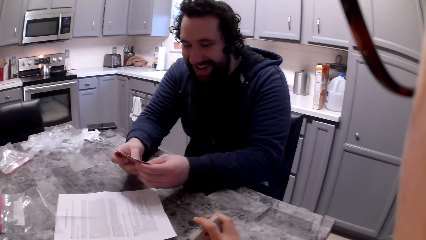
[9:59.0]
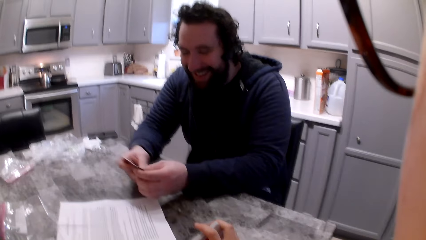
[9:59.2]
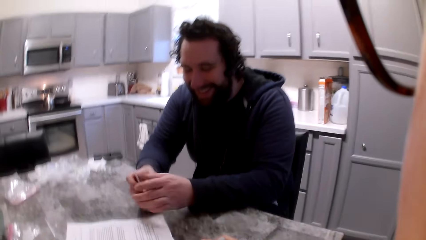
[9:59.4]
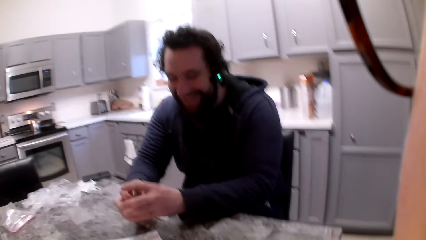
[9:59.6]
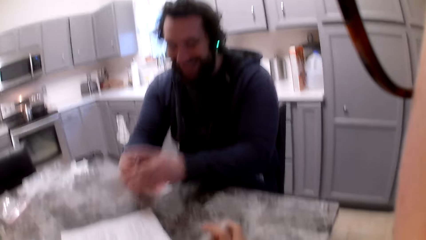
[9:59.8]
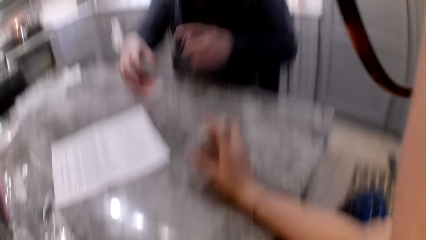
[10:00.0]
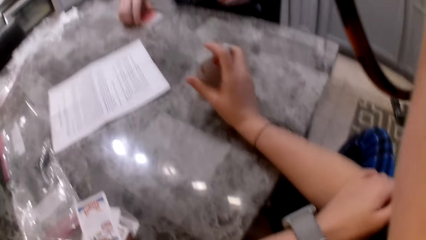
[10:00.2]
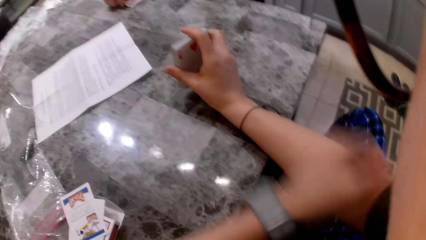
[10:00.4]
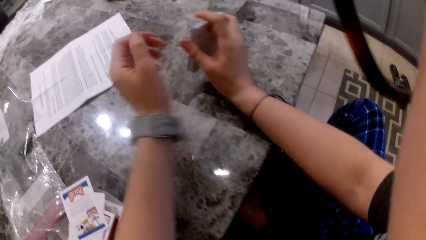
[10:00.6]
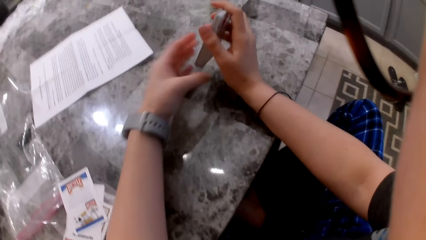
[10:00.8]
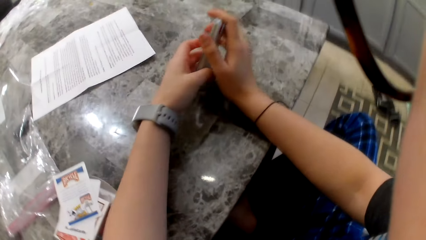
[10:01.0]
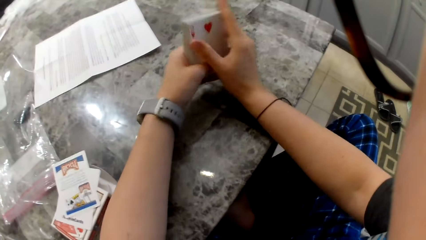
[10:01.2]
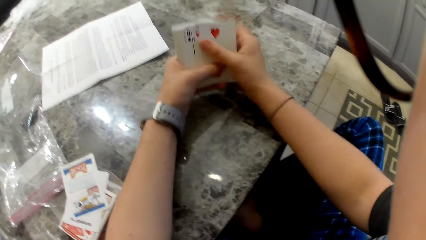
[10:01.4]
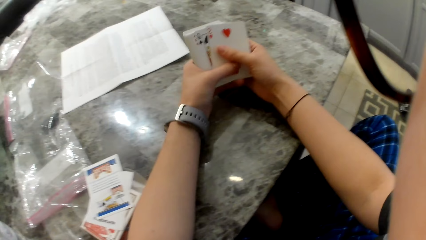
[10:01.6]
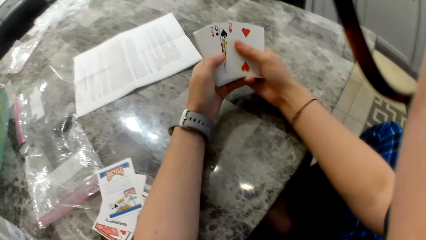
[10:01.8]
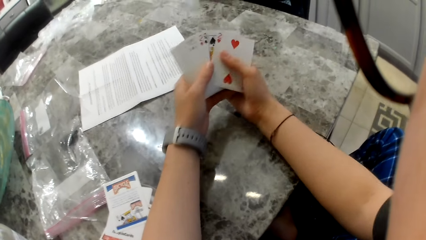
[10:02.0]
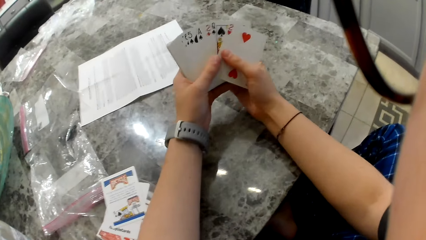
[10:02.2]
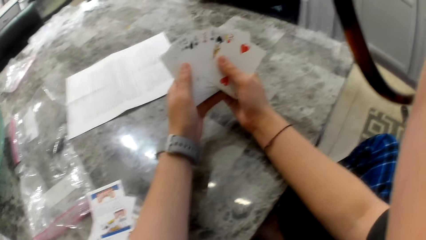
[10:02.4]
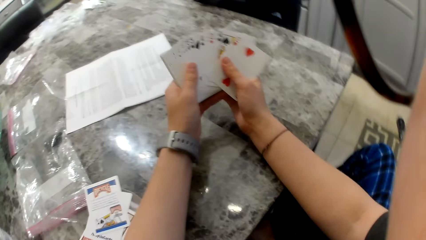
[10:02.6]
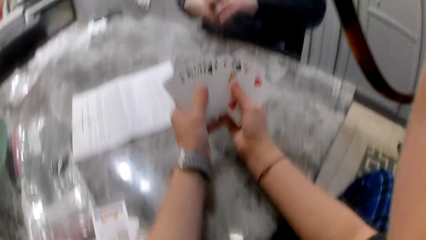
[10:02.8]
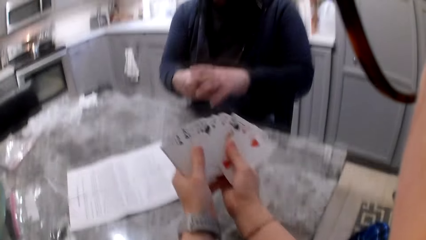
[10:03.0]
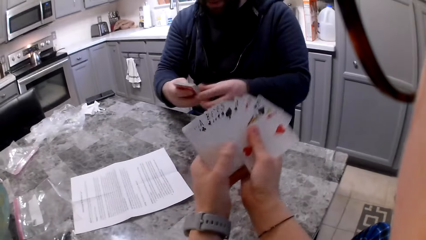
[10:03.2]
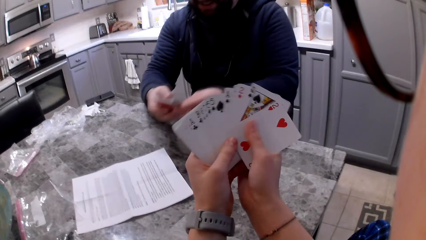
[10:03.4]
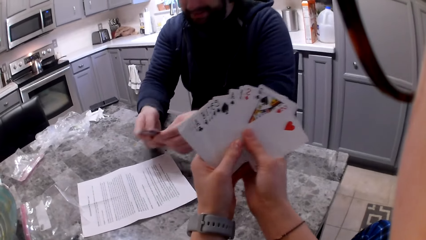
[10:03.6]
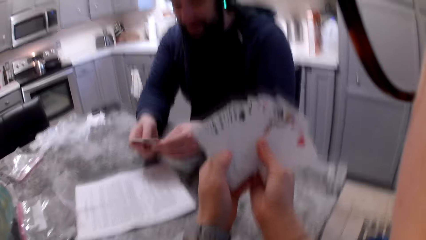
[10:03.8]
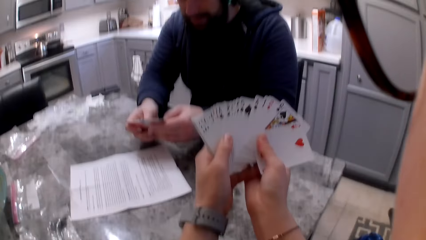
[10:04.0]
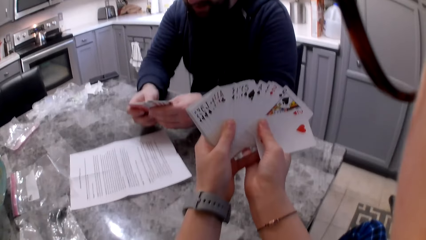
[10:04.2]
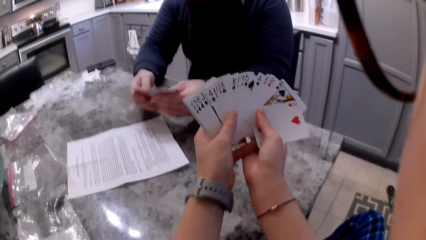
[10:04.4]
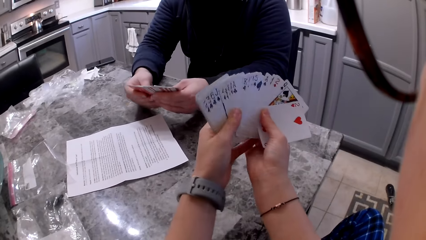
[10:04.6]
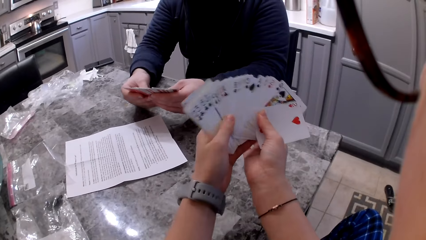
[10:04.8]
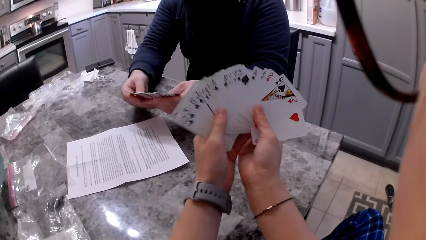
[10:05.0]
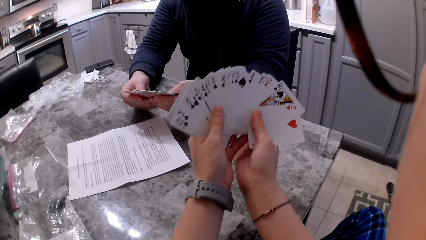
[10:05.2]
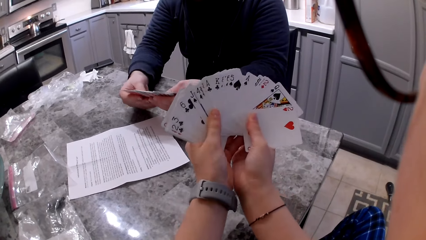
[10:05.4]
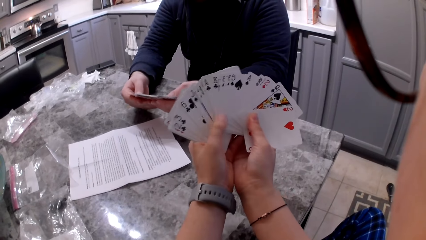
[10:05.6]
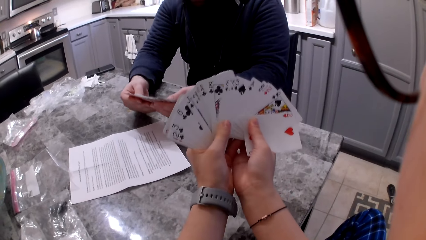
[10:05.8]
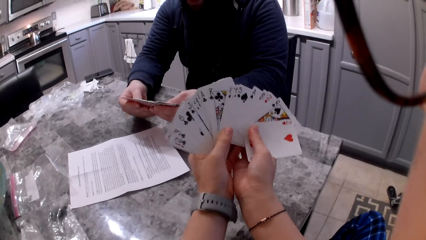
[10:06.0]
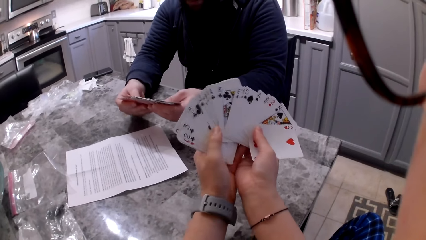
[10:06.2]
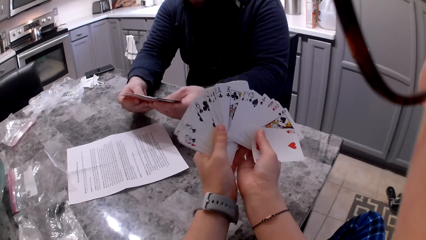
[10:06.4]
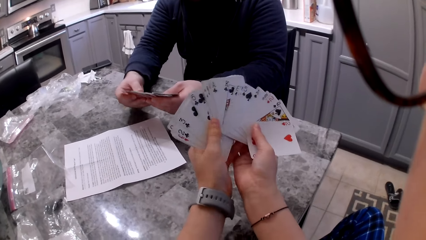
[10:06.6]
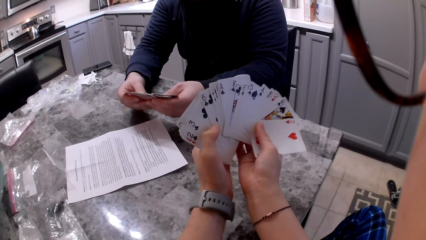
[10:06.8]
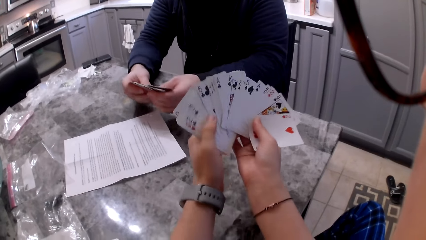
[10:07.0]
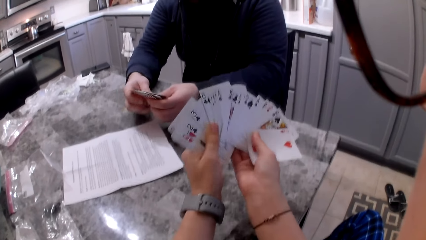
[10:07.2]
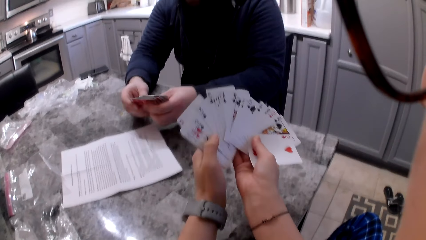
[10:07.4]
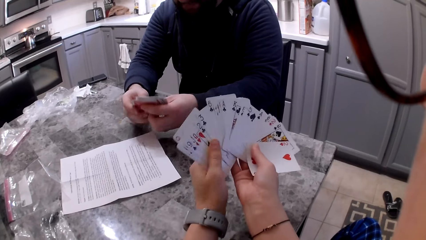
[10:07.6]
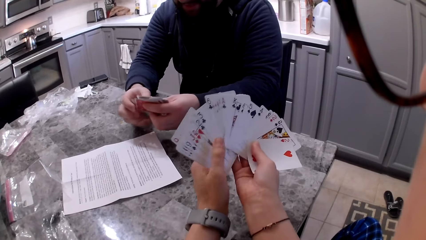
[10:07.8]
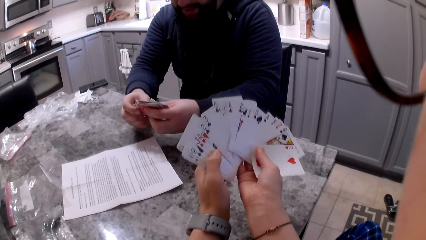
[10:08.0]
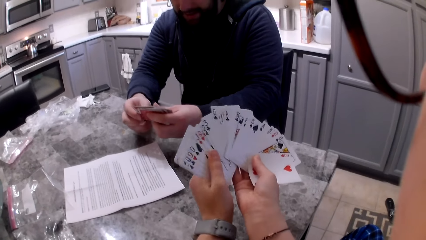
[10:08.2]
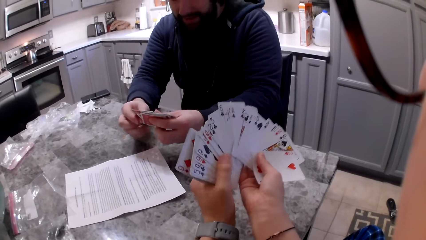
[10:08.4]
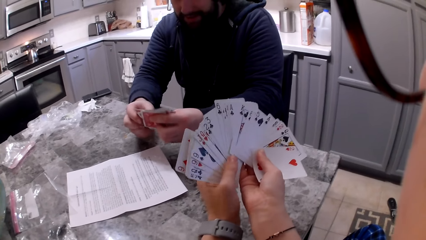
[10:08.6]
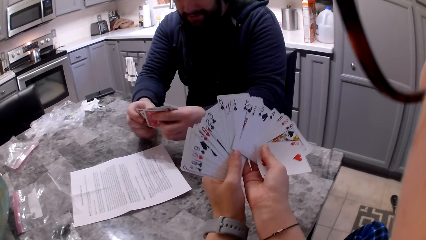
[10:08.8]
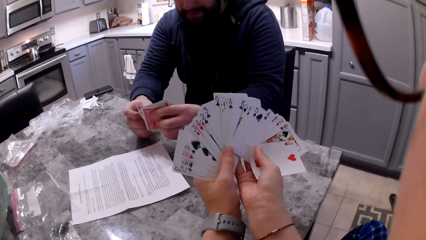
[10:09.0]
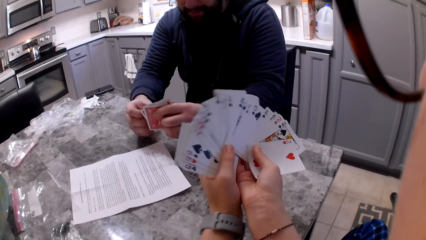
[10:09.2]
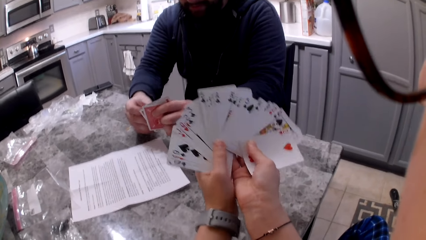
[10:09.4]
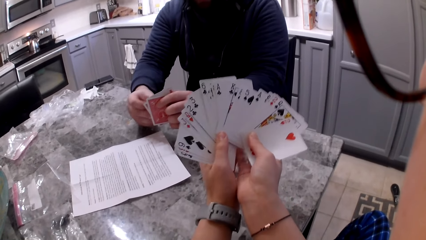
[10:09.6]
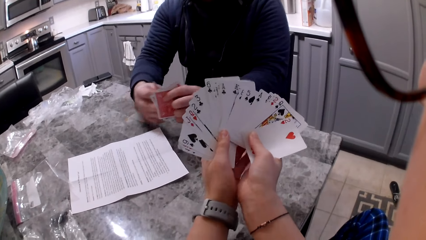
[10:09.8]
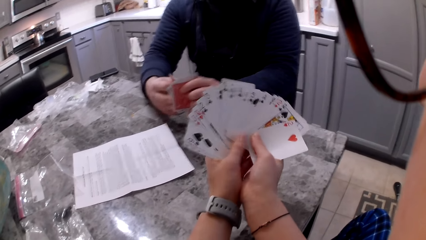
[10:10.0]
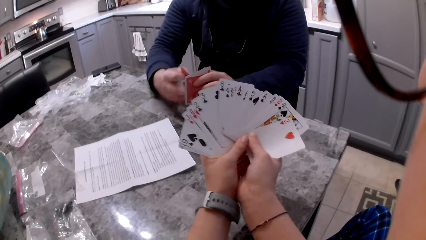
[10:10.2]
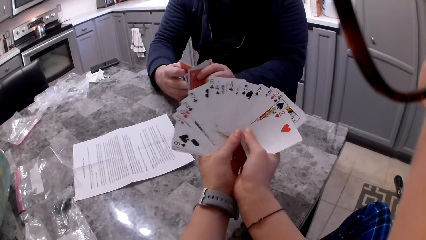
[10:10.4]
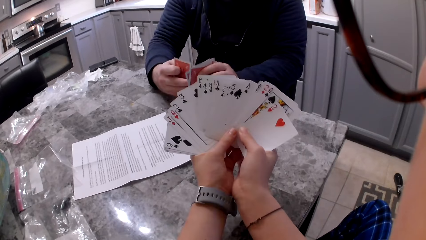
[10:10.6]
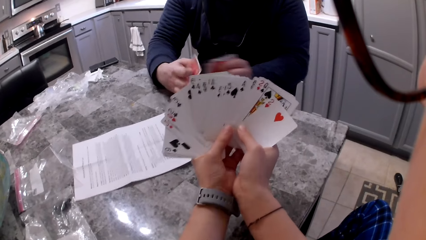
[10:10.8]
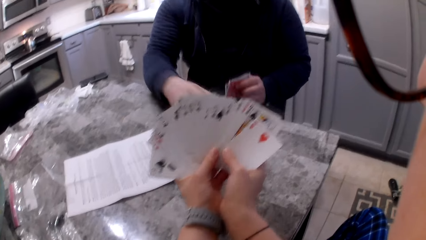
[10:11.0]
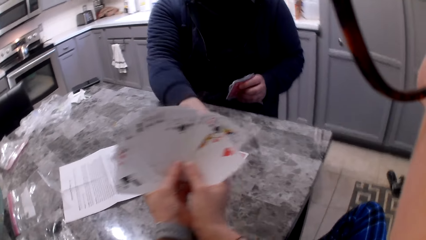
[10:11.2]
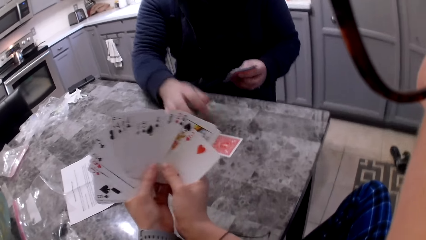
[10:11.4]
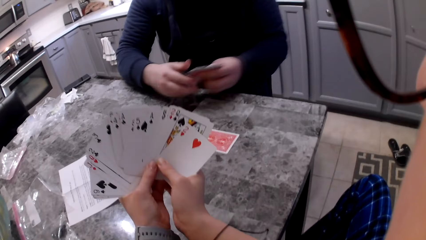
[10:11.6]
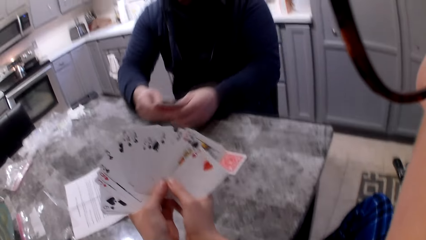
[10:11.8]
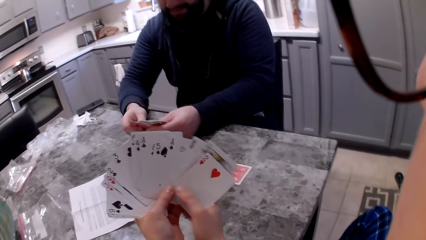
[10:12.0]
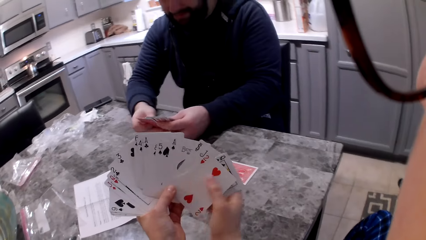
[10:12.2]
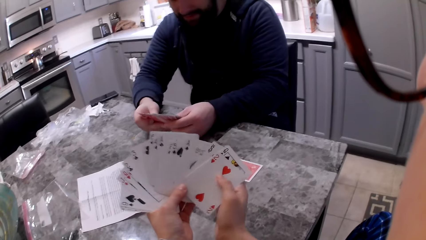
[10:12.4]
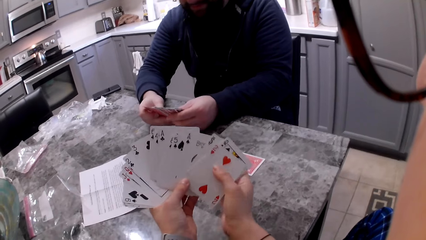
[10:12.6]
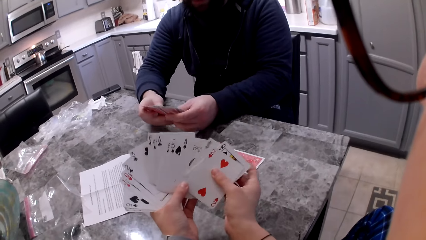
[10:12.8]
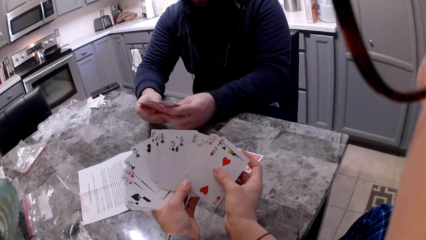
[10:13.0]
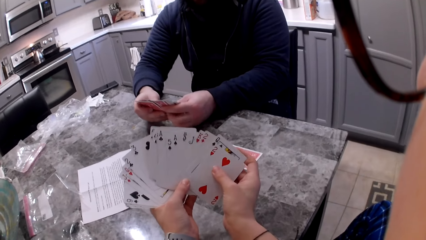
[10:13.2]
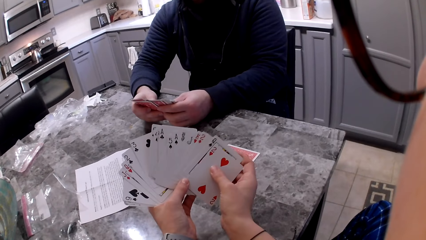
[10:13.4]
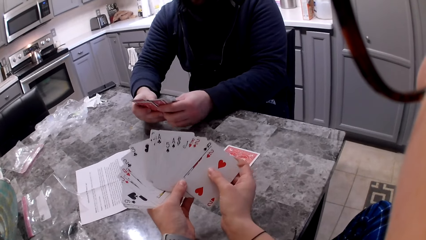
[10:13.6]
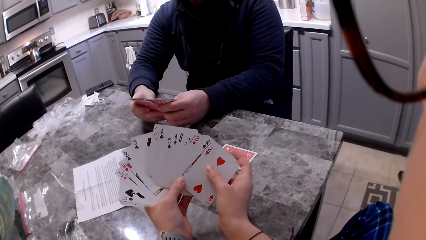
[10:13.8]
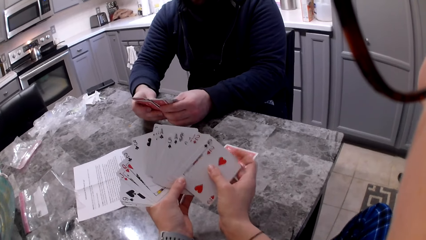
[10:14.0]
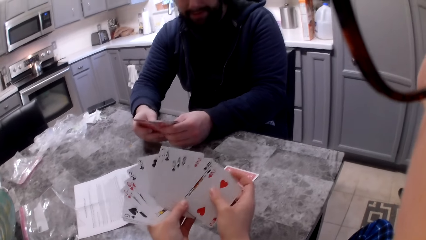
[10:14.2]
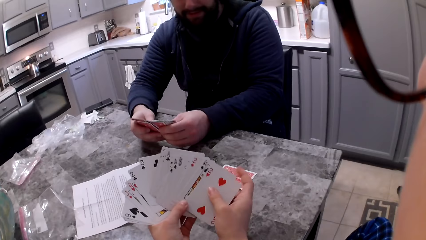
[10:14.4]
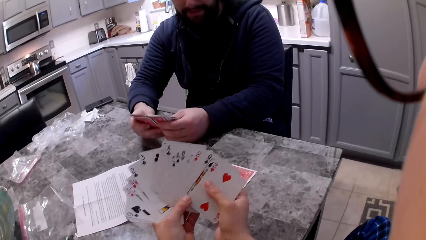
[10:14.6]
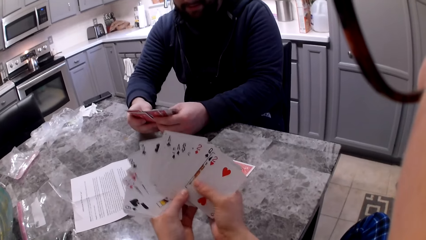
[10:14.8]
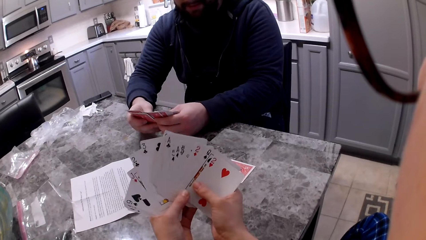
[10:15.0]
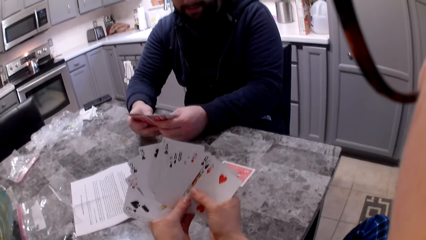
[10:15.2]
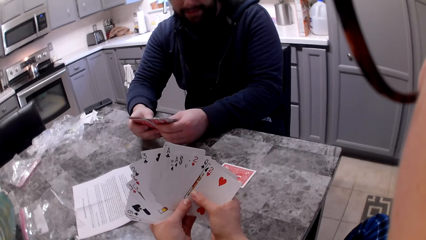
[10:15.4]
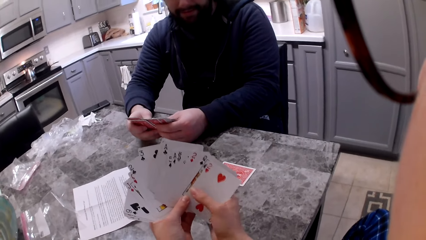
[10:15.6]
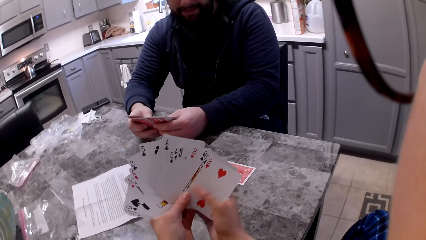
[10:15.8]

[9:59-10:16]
A man aligns cards in his hands. The camera wearer shuffles her cards. The man shuffles his cards. He picks a card with his right hand. He drops the card on the counter. He shuffles his cards. The camera wearer shuffles the cards in her hands.
